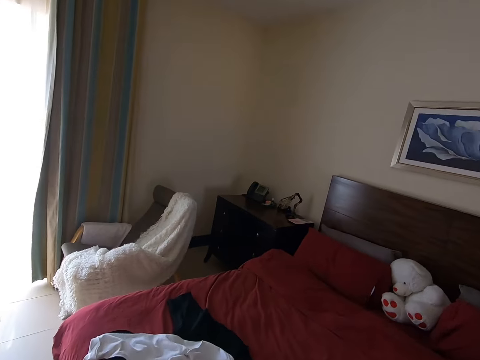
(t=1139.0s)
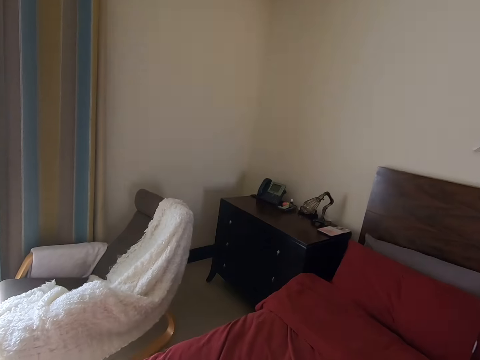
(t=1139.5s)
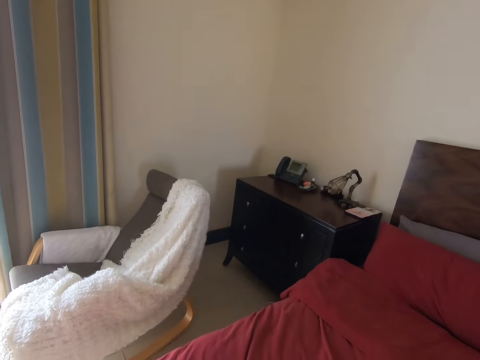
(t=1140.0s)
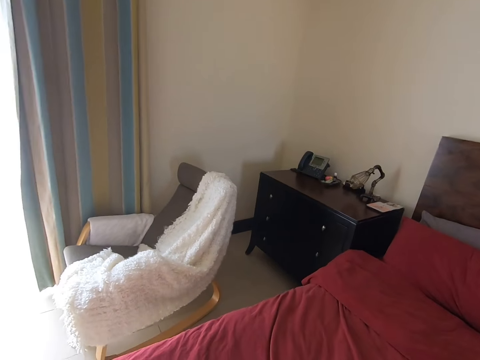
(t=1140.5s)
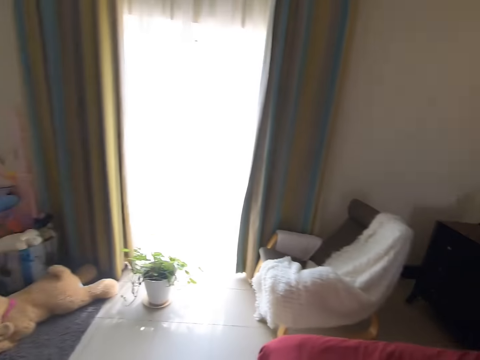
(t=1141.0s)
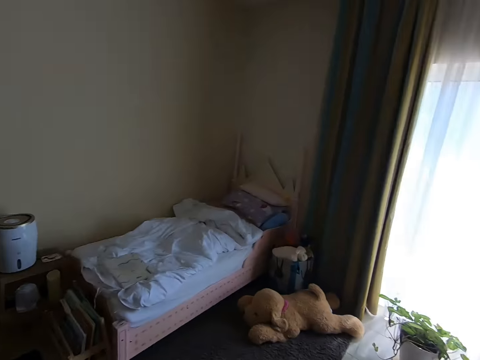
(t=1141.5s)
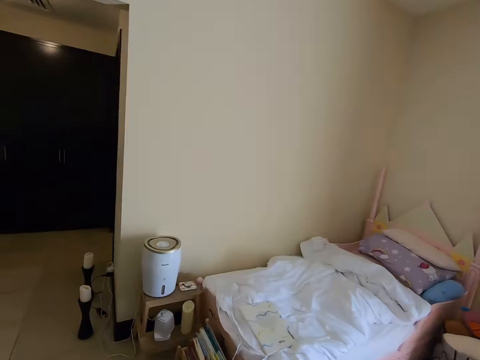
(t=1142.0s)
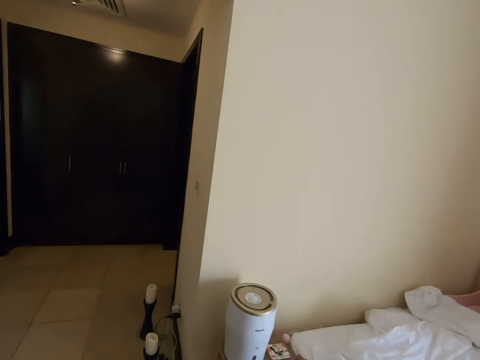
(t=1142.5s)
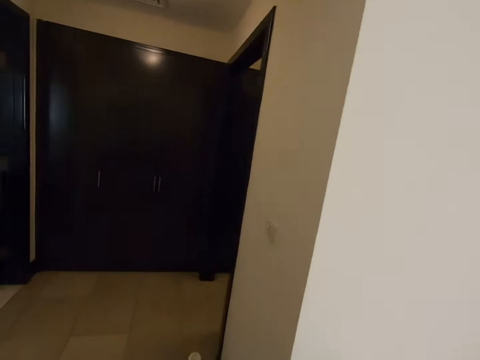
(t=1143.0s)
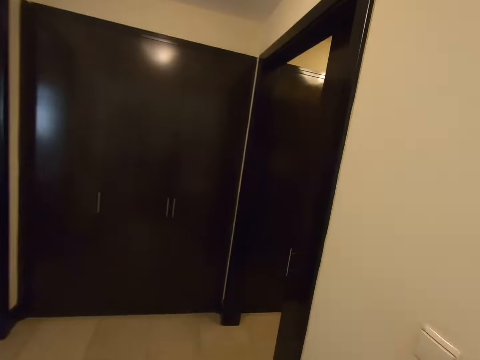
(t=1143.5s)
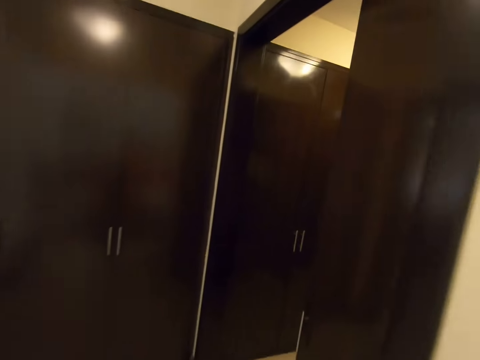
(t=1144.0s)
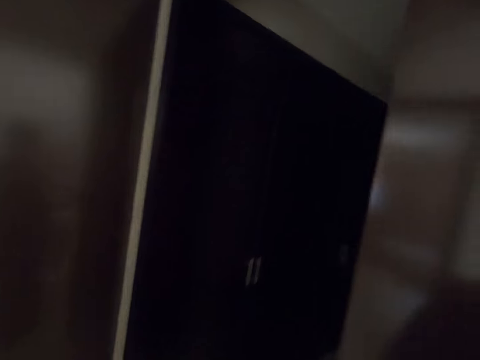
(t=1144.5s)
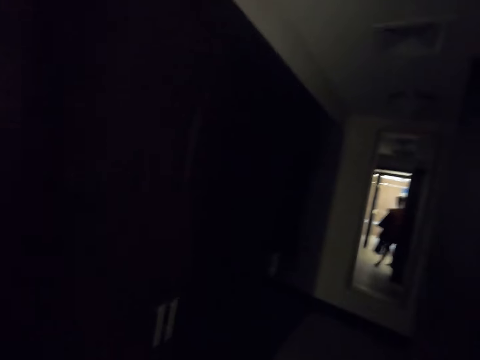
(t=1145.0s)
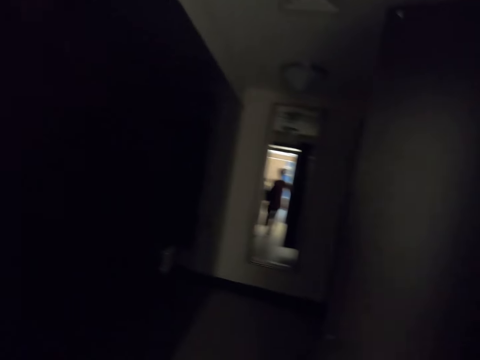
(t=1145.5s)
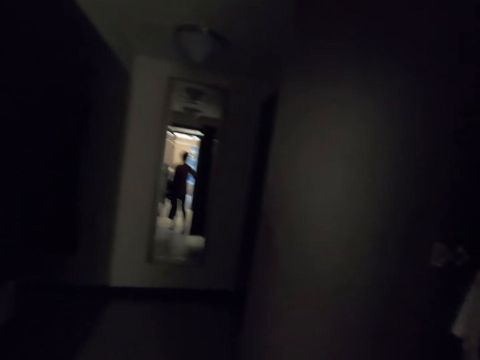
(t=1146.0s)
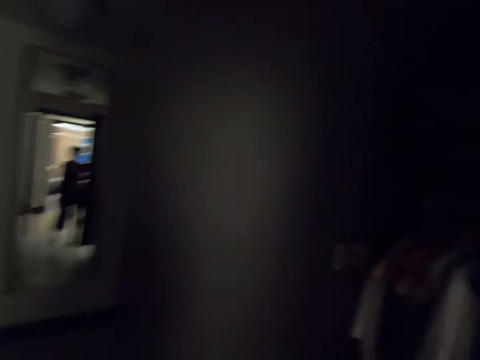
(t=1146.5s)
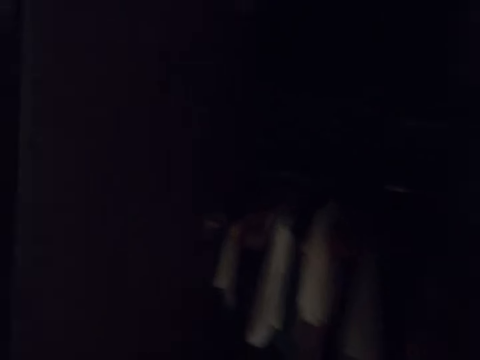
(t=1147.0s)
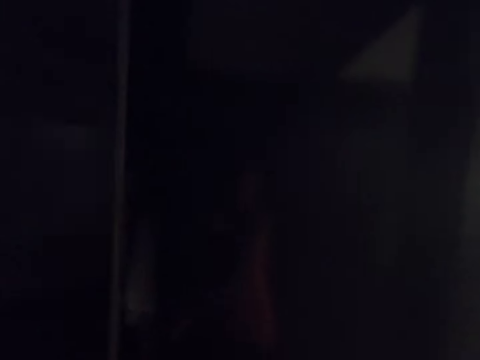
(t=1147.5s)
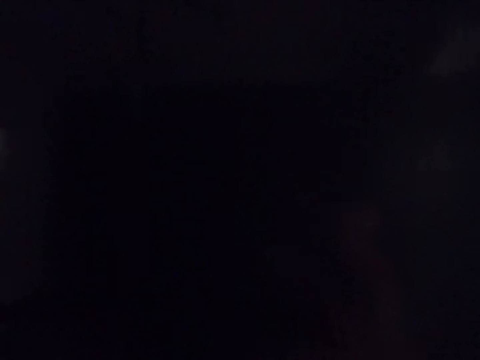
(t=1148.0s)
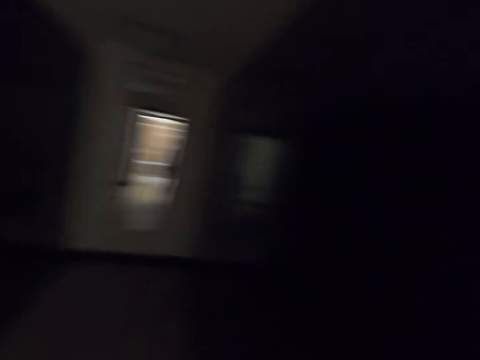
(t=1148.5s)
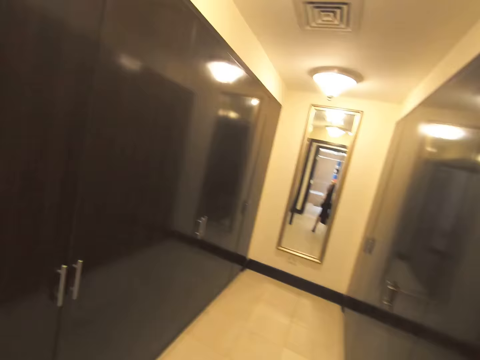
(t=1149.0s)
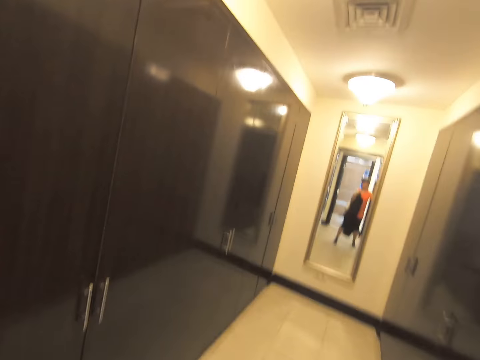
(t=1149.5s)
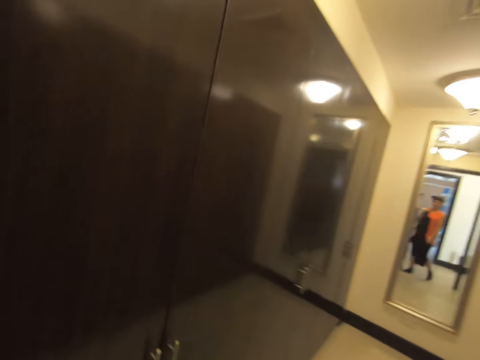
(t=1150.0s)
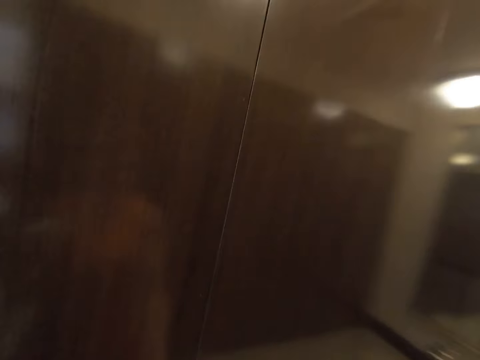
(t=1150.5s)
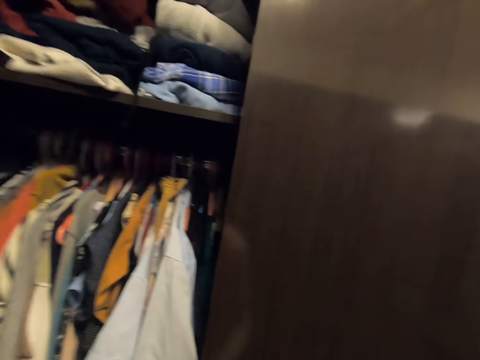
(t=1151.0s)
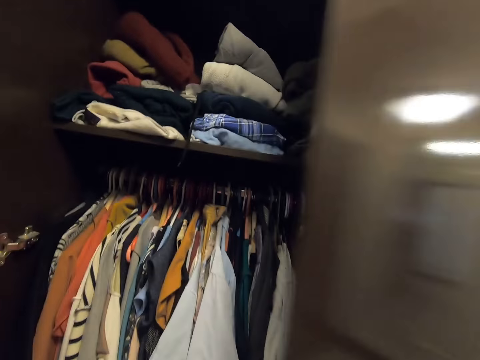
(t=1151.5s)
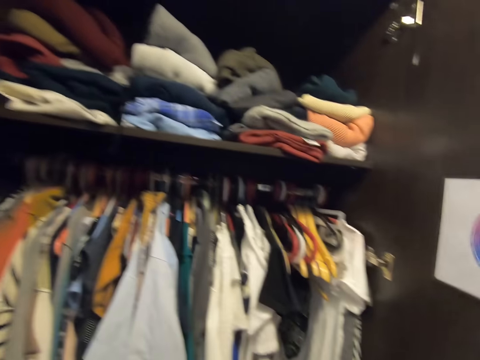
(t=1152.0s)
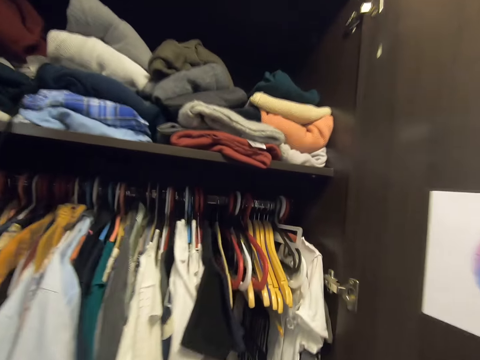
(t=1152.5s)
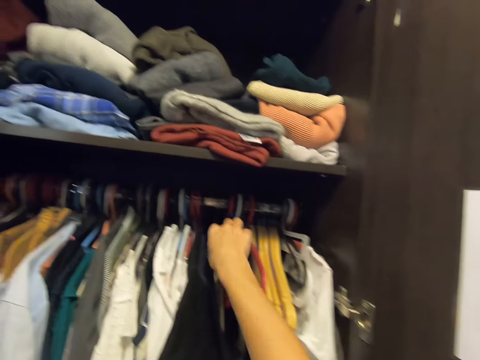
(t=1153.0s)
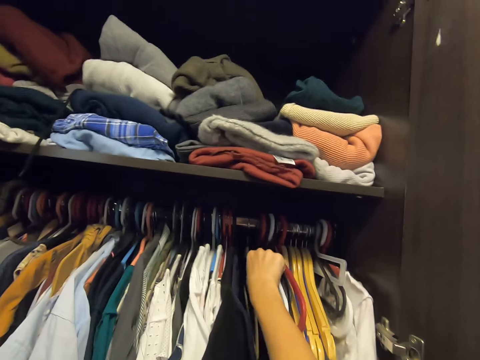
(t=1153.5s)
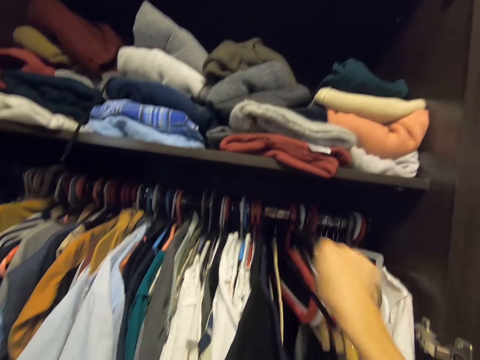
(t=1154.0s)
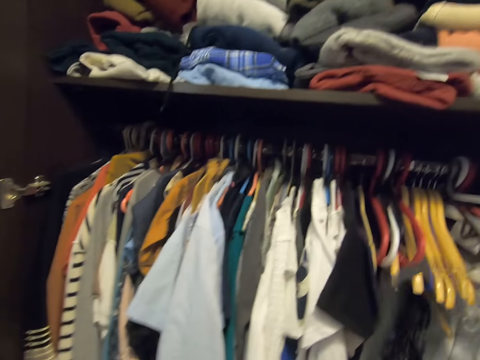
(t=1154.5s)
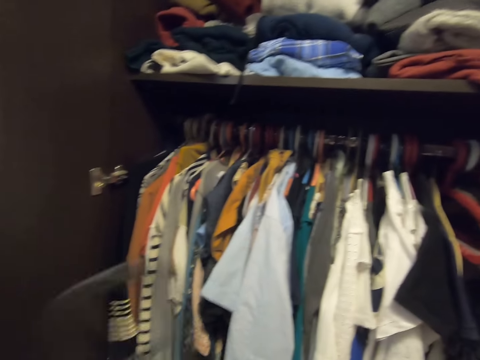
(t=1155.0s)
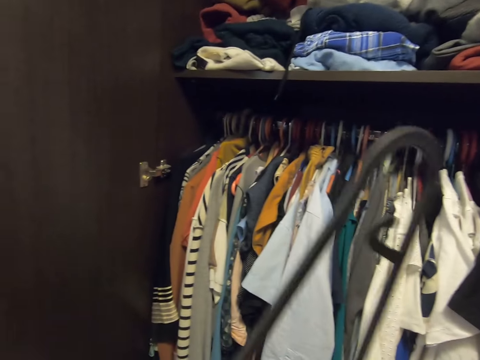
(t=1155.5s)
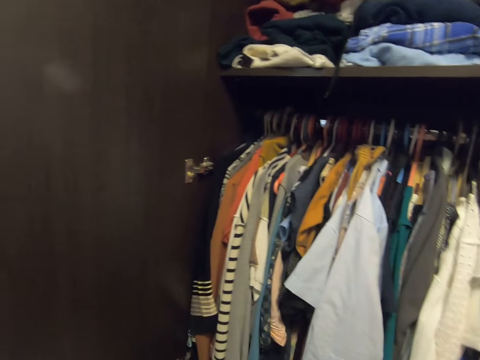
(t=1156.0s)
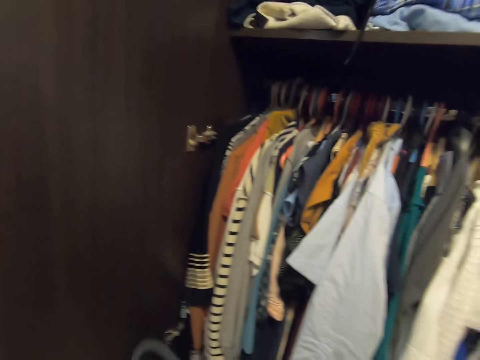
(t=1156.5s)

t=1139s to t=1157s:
The camera wearer turns around and walks around. They look into a mirror. They walk around the room. They open the wardrobe. They pick the hanger on a bar from the wardrobe. They turn to the side.

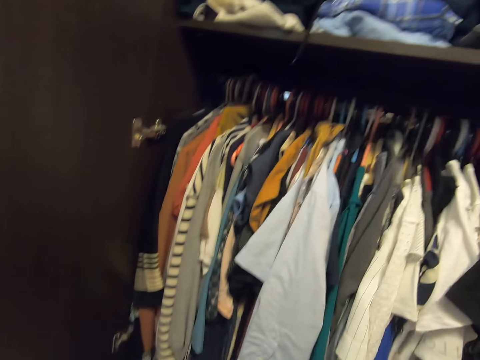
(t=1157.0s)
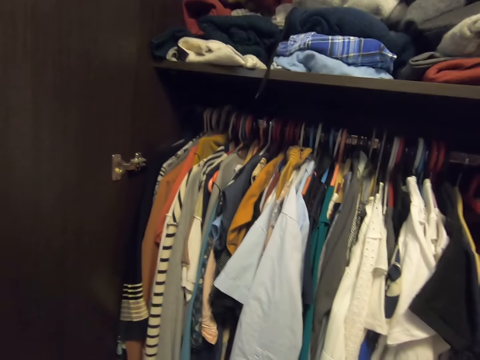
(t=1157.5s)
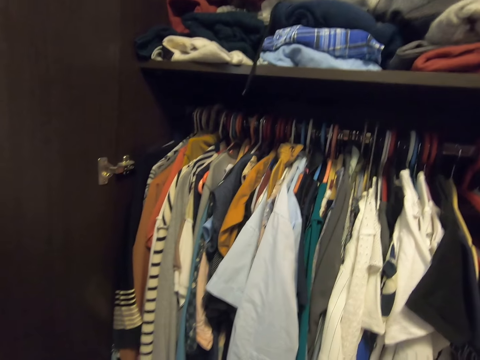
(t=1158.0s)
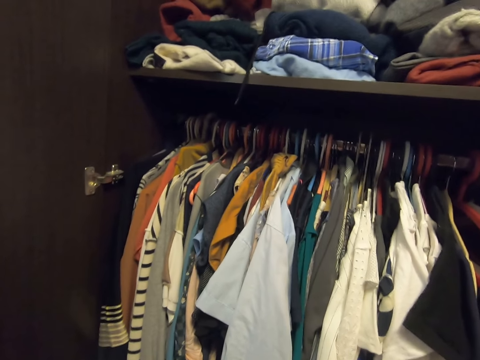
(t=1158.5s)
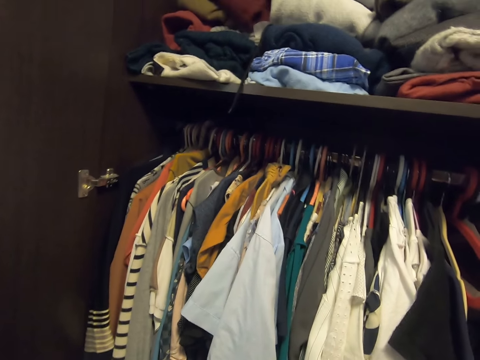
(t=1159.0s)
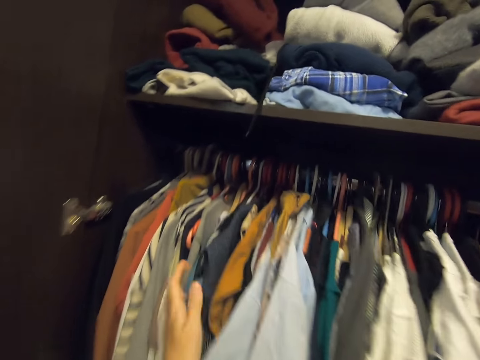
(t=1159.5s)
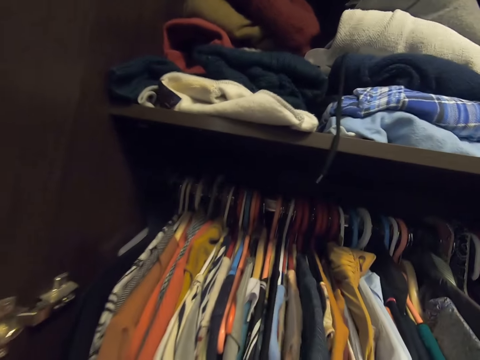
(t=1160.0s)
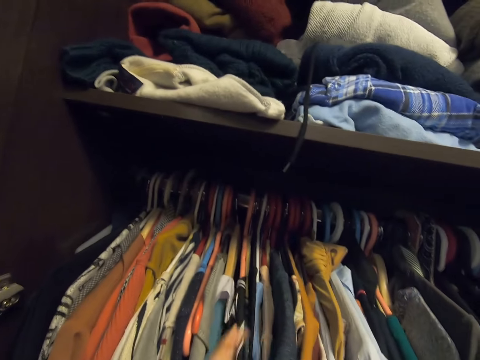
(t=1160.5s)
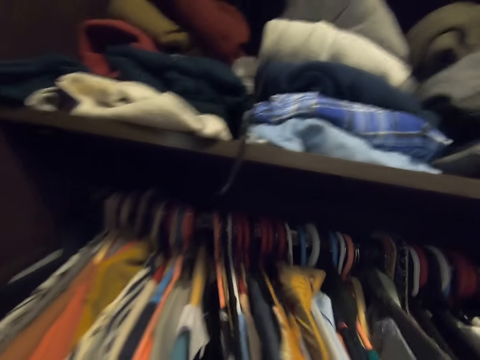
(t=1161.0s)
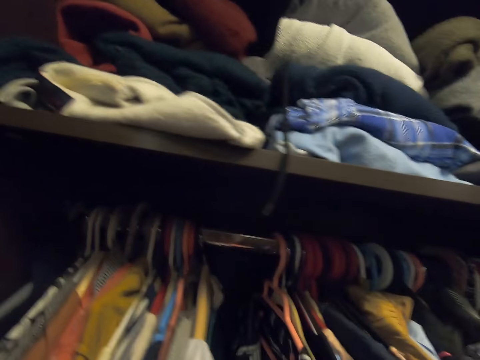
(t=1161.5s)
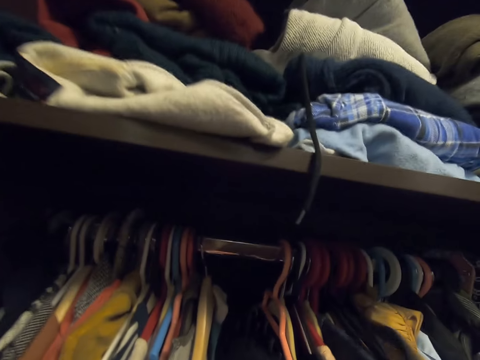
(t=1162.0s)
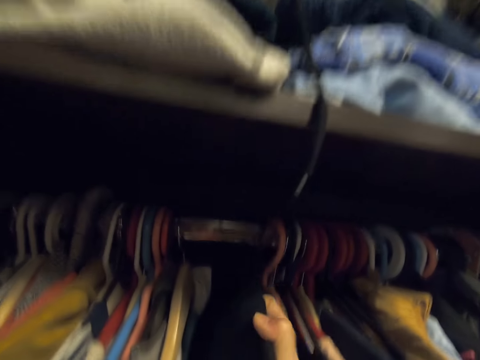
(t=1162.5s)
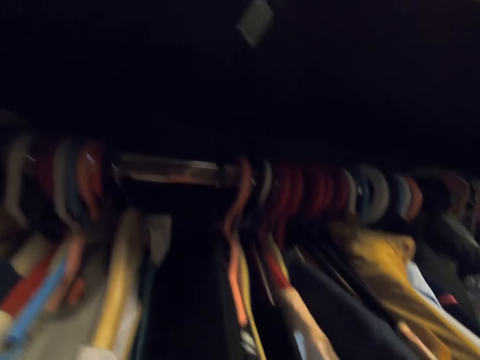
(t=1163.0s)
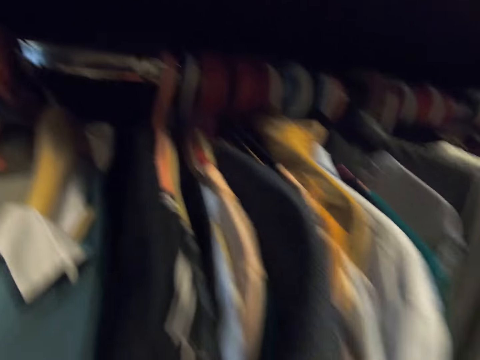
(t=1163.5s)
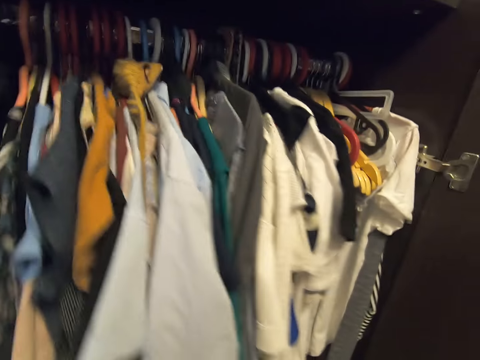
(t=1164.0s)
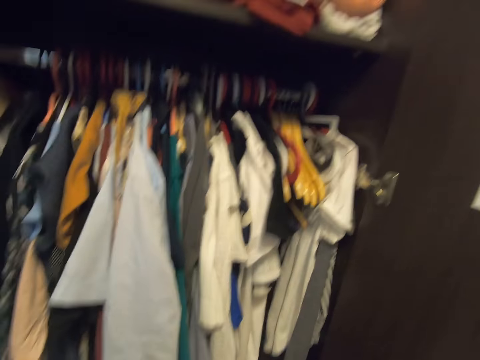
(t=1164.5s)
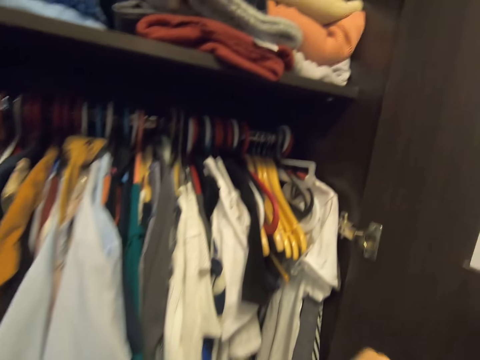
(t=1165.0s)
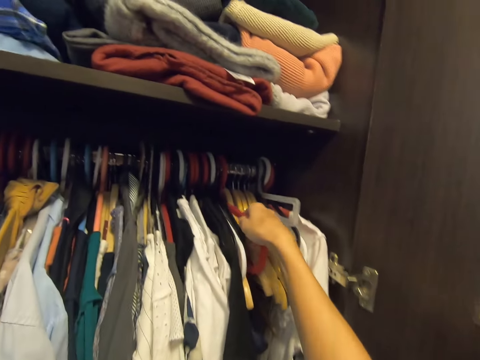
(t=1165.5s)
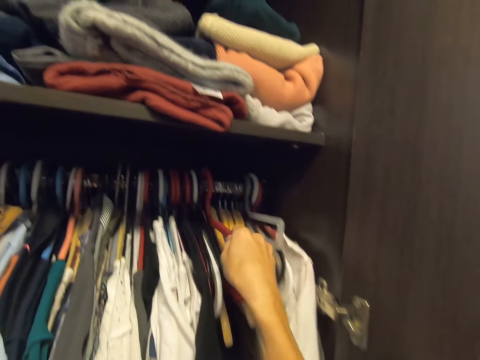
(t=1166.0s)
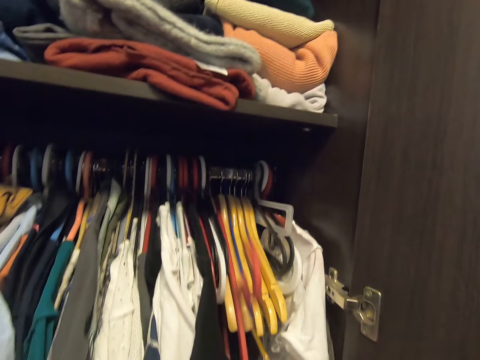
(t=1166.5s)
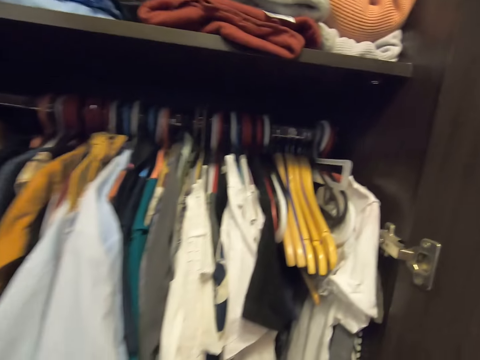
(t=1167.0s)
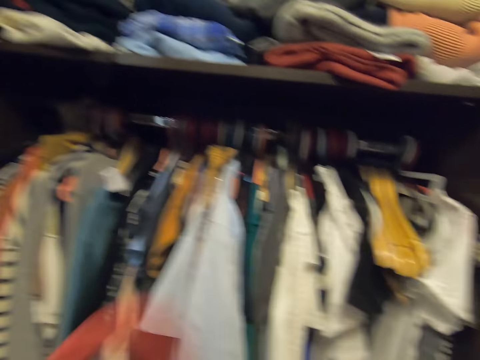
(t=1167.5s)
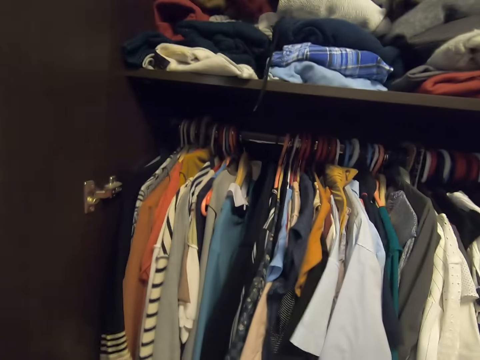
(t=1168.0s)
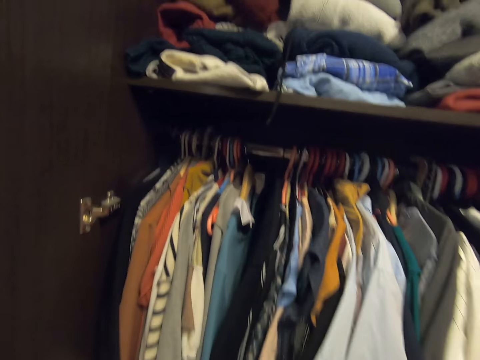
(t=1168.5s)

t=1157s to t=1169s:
The camera wearer moves the clothes on the bar in the wardrobe. They hang the clothes in the wardrobe, turn to the side, and pick the hanger from the wardrobe. They turn to the side.
